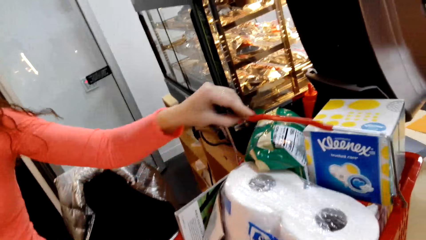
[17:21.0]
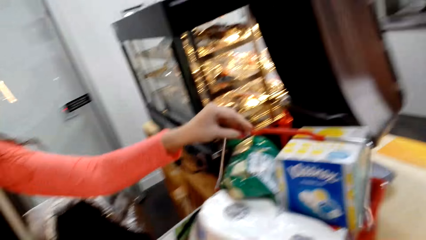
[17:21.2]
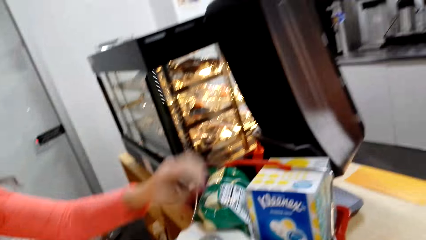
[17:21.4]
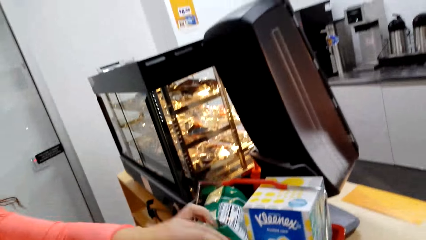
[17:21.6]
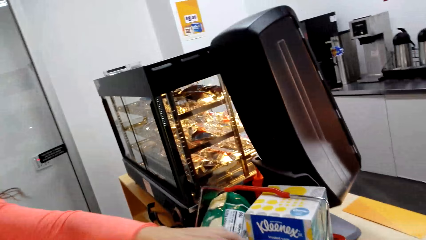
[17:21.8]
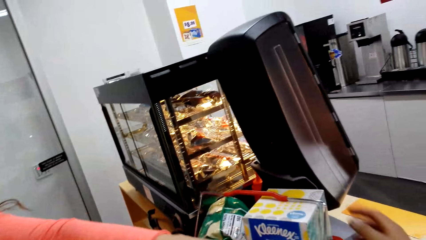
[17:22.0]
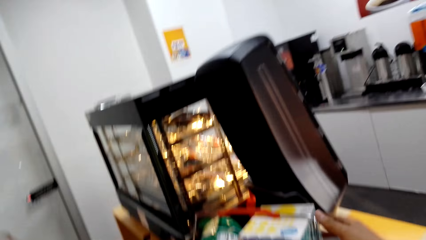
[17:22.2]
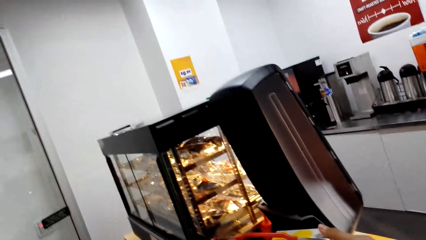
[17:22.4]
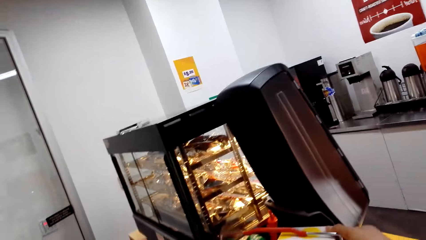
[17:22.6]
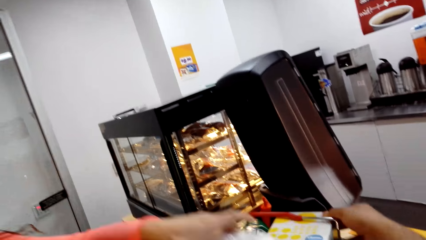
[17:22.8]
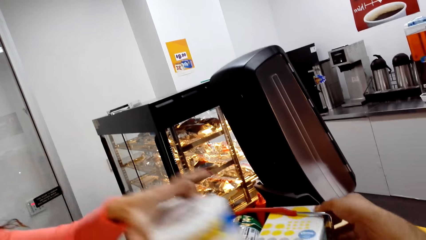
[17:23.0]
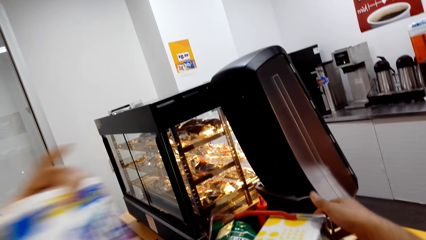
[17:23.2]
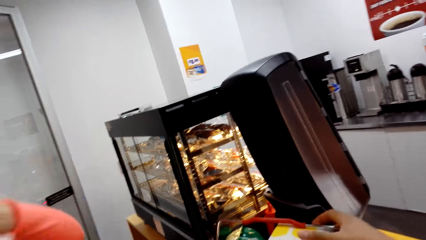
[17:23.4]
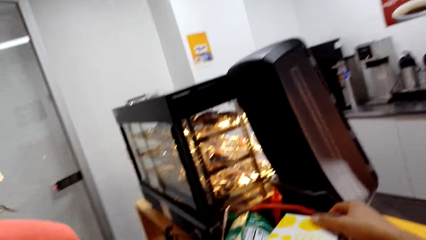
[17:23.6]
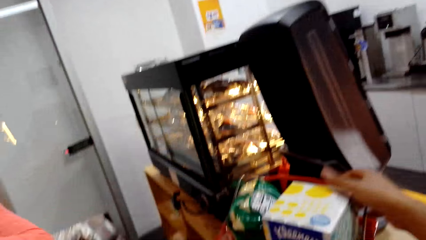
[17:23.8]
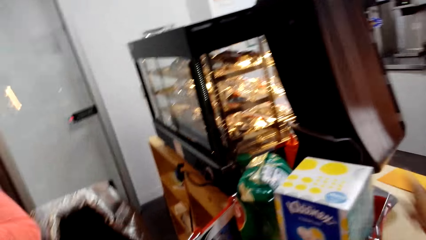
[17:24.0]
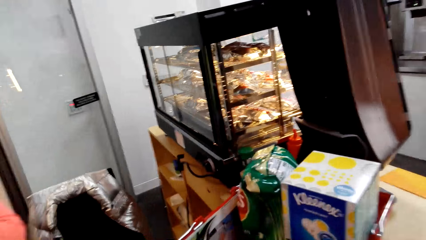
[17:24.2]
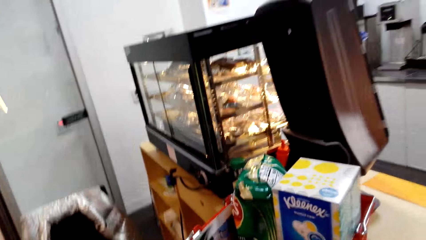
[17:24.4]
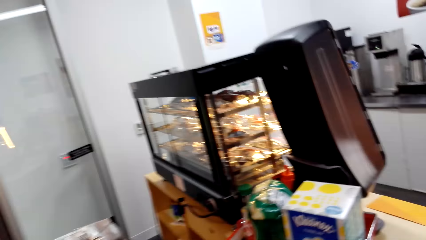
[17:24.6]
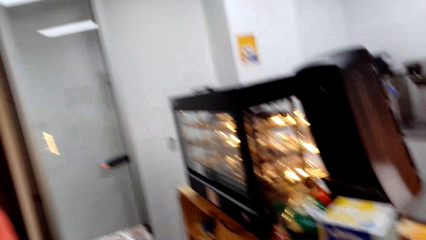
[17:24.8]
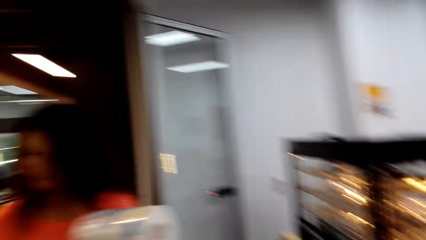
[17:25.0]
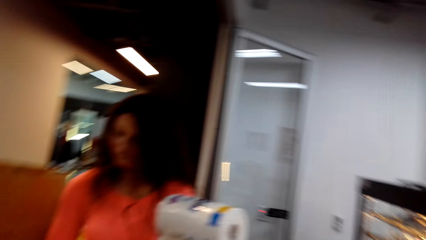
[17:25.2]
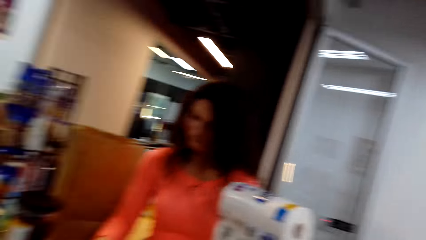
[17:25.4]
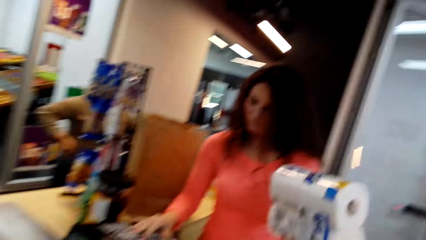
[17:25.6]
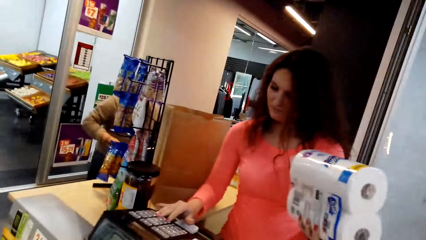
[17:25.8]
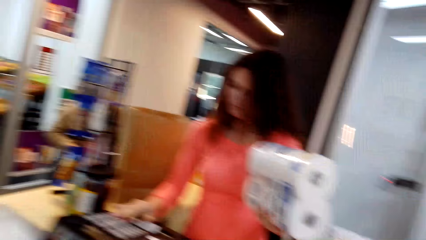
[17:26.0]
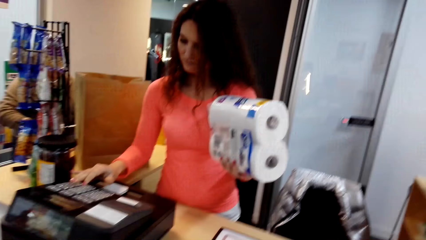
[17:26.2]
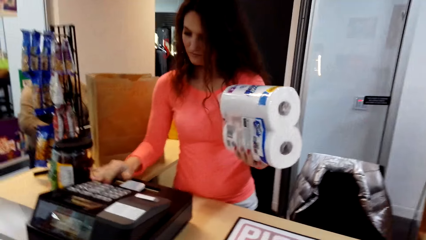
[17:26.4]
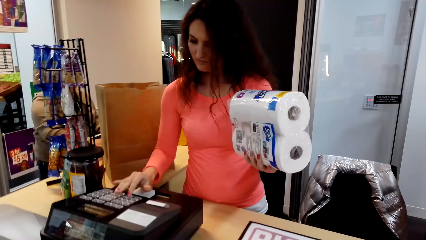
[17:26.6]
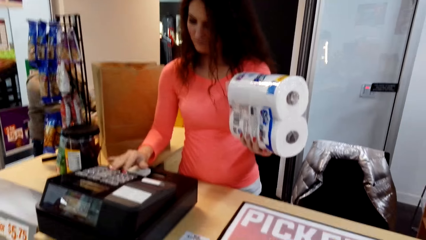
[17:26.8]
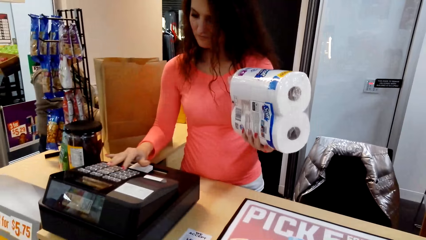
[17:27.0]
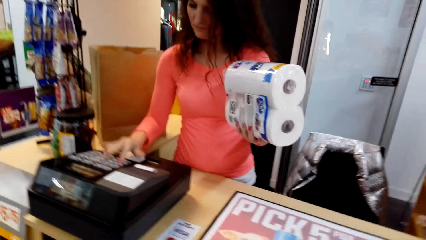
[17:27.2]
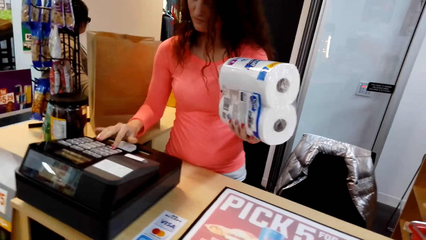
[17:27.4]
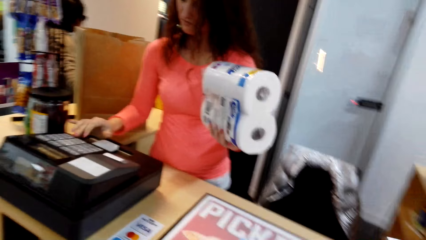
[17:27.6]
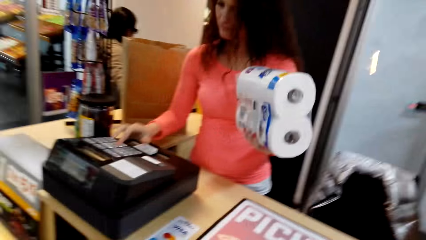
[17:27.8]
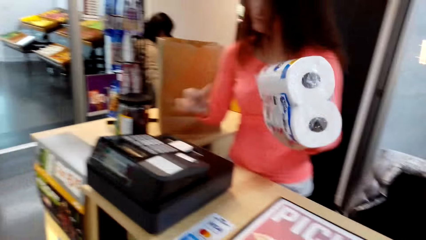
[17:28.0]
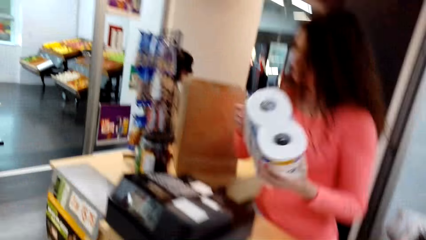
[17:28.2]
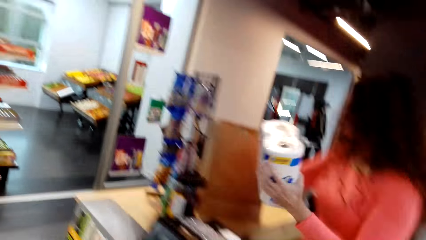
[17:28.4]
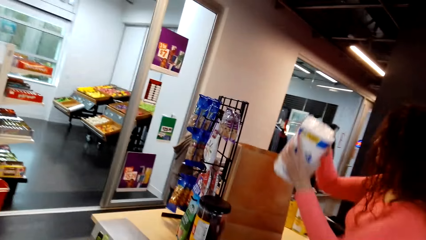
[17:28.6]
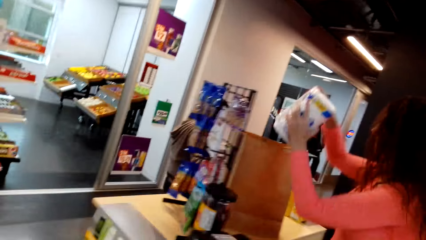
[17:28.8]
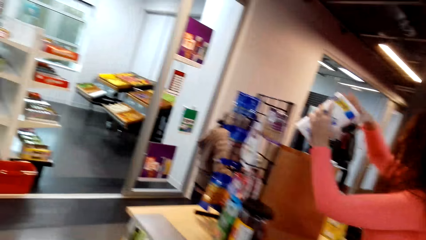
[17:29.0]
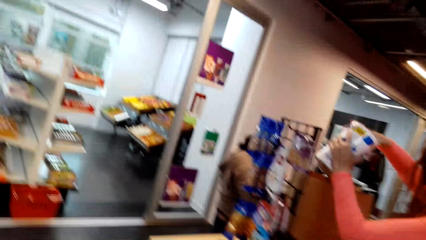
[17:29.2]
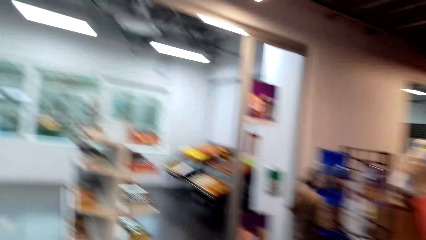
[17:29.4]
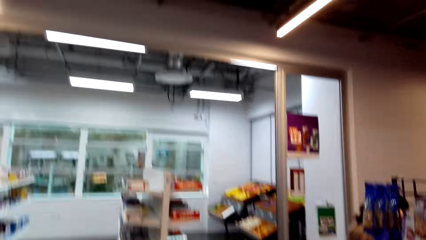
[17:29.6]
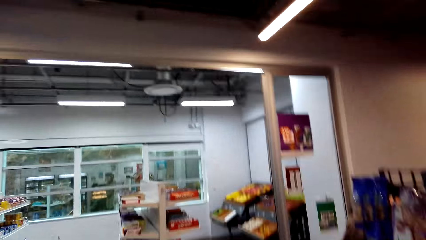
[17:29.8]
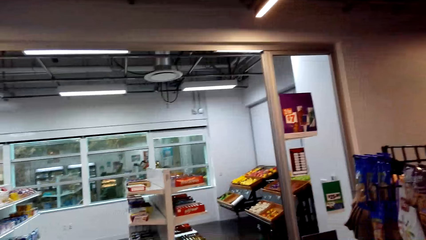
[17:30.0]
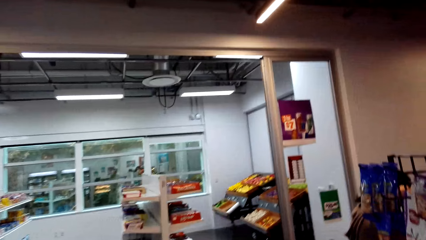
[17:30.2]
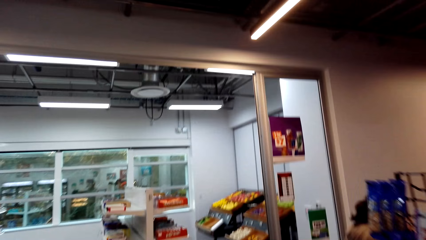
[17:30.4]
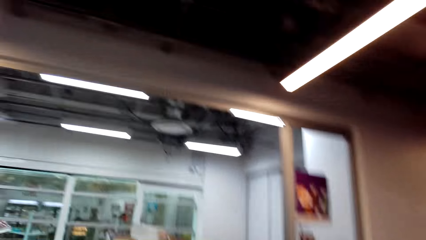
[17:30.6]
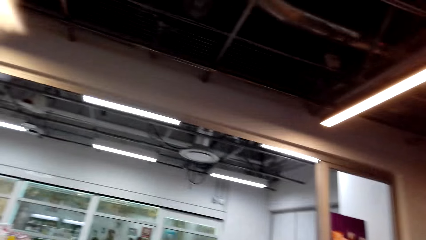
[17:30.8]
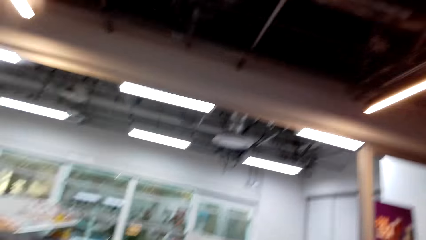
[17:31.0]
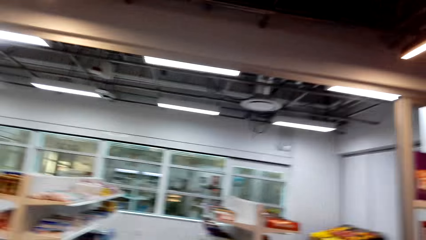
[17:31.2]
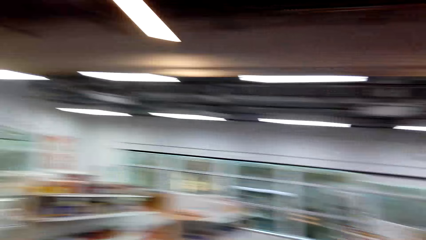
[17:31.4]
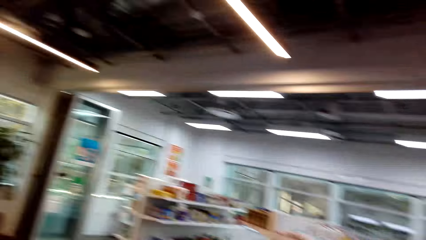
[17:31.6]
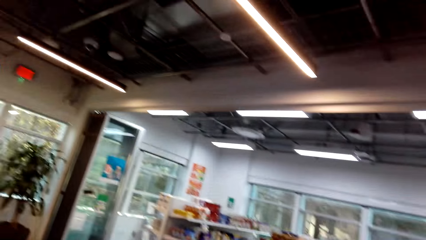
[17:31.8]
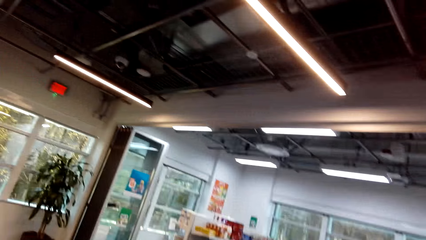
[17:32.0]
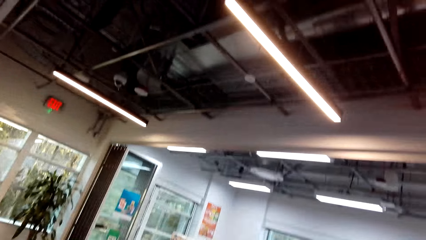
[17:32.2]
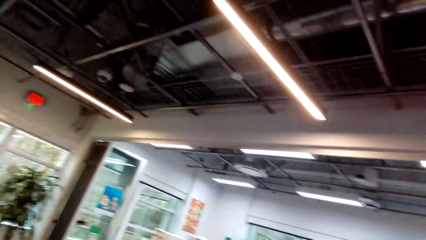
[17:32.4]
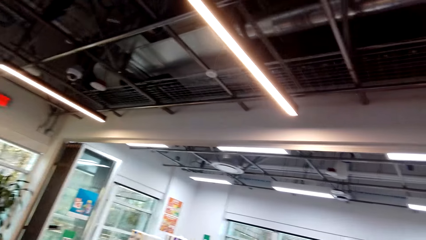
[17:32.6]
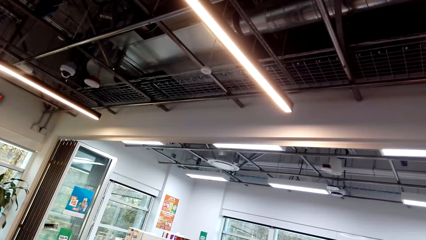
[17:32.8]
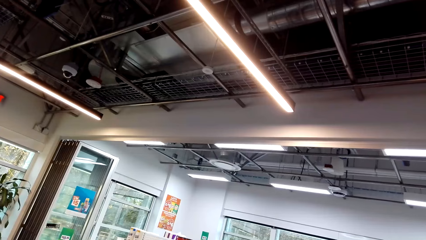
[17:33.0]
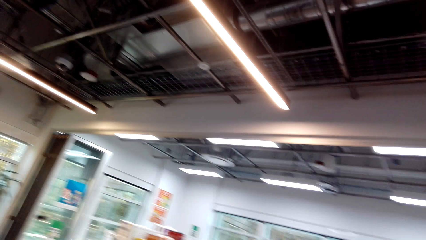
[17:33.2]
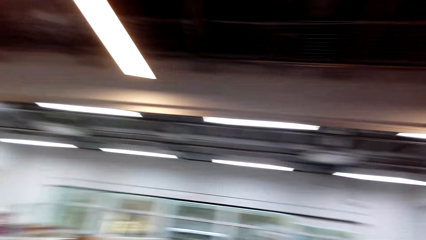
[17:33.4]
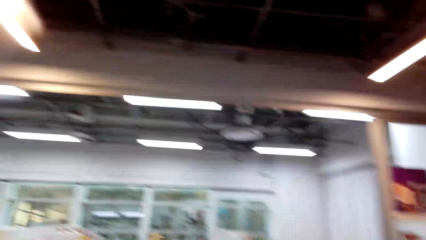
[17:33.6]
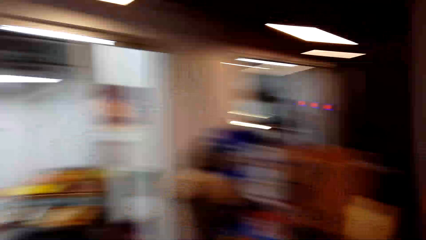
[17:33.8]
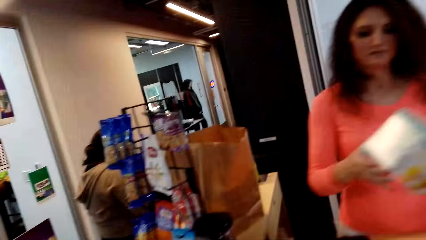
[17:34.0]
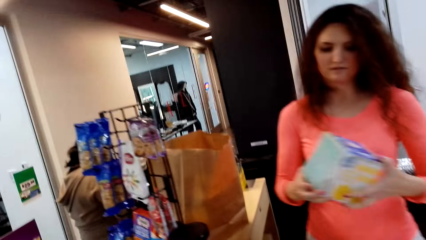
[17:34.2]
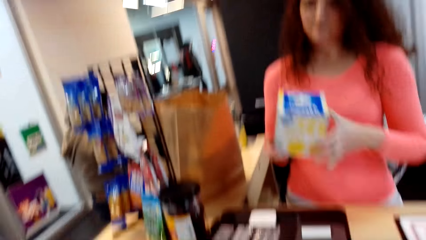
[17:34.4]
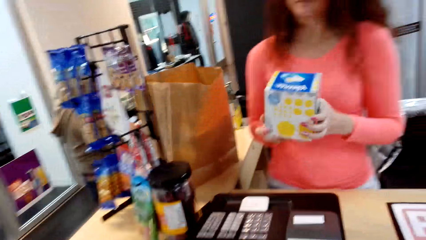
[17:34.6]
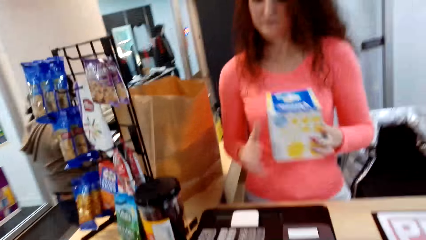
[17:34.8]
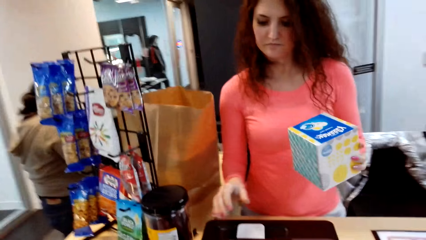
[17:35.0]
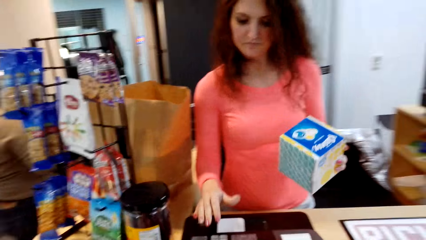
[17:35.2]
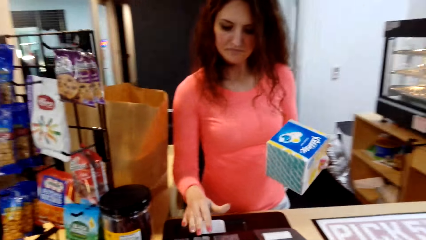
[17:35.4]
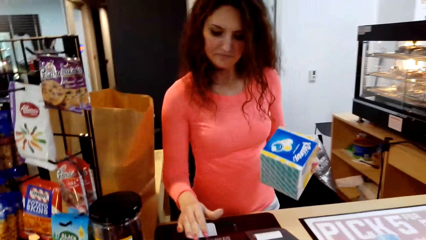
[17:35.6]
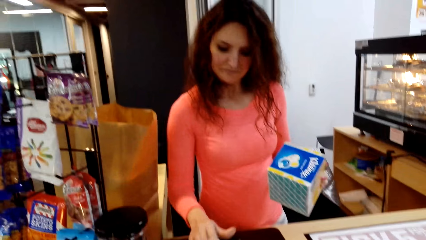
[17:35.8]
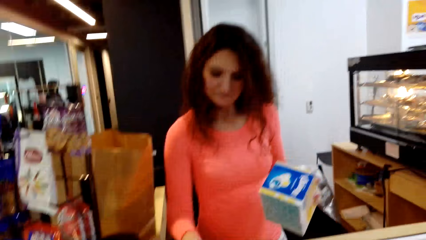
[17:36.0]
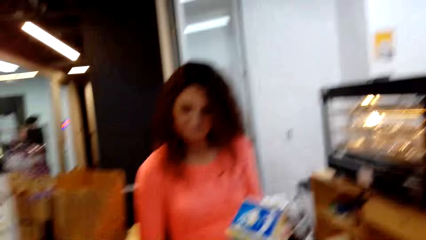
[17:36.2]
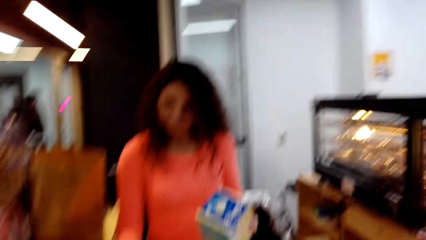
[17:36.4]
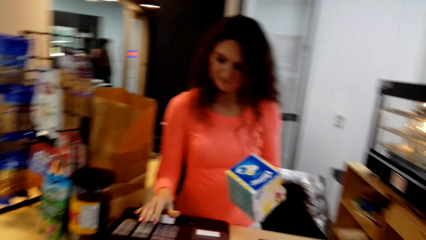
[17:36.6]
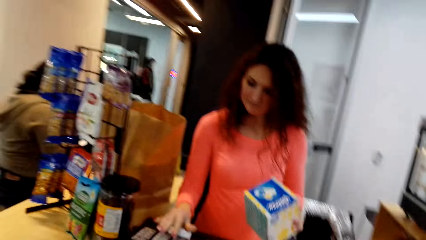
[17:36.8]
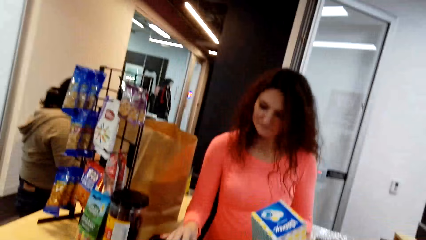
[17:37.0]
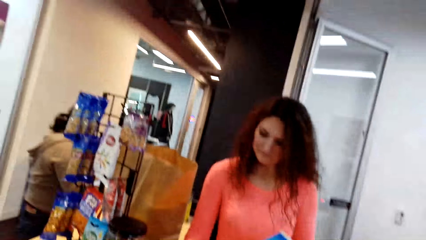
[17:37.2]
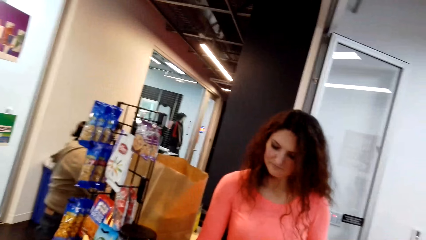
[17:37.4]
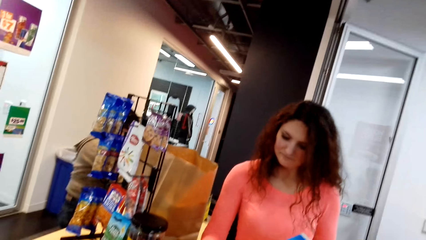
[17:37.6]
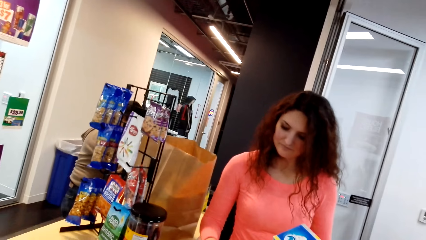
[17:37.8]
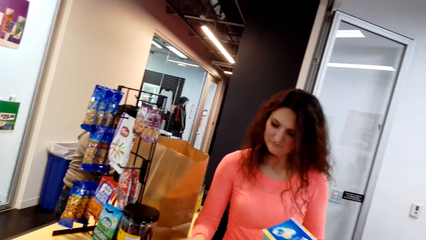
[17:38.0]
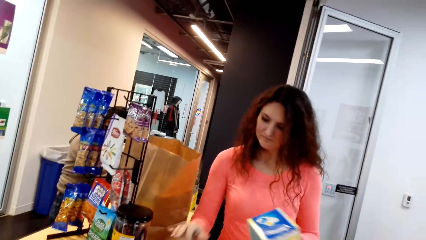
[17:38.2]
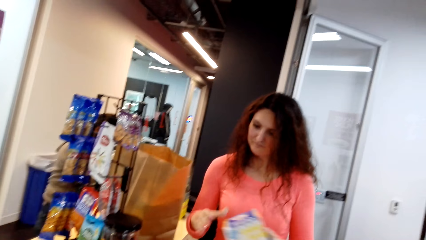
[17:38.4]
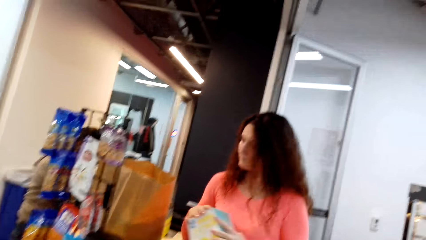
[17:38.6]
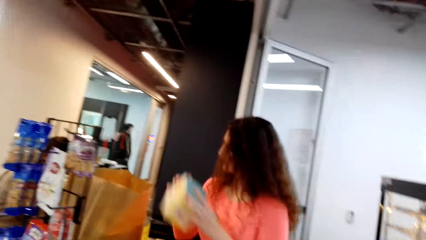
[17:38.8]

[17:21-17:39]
A woman holds the ring of the basket and picks an item from the basket. The woman reaches the shopping basket on the counter, holds a kitchen towel with her left hand, keys in the price in the machine, and puts the kitchen towel in the paper bag. The camera wearer turns around. They look around the supermarket. The woman holds a packet of something with both hands and keys in the price in the machine.
